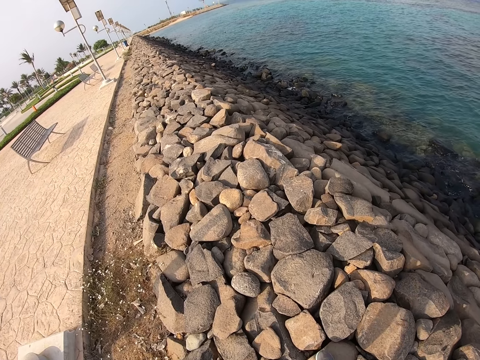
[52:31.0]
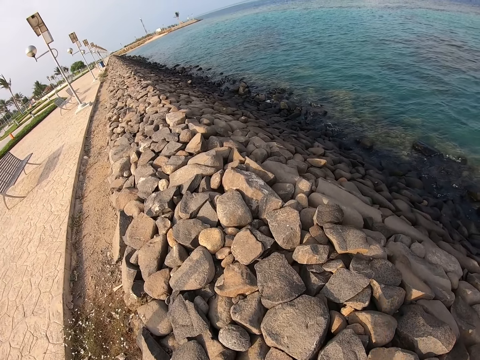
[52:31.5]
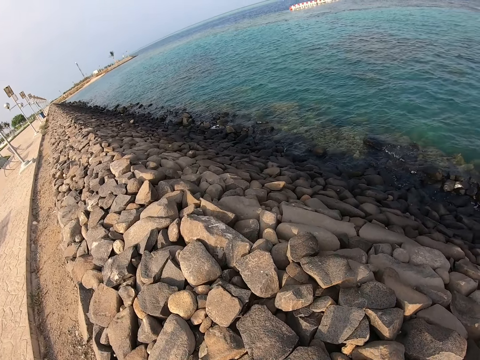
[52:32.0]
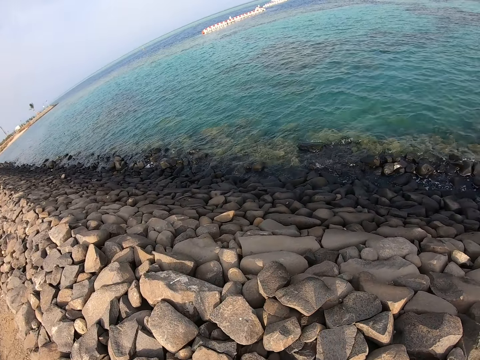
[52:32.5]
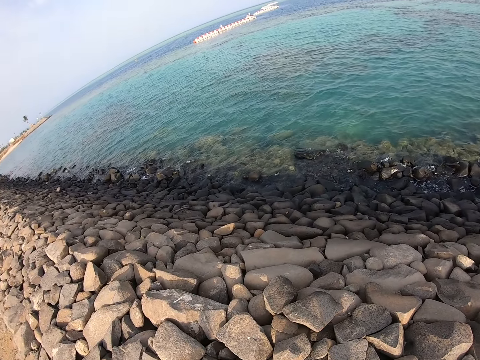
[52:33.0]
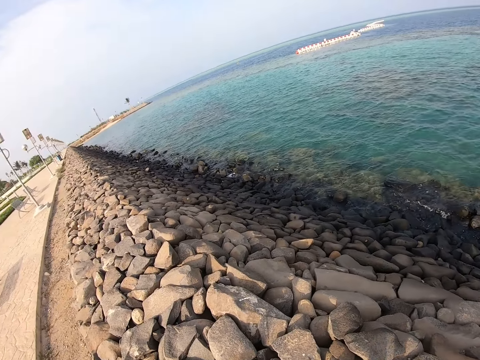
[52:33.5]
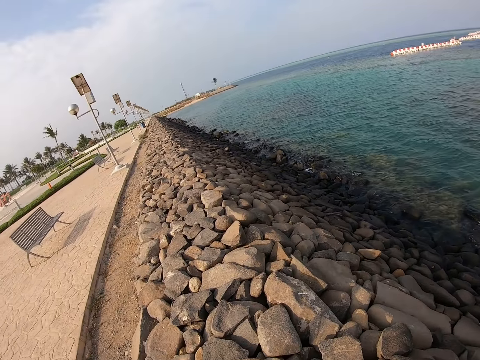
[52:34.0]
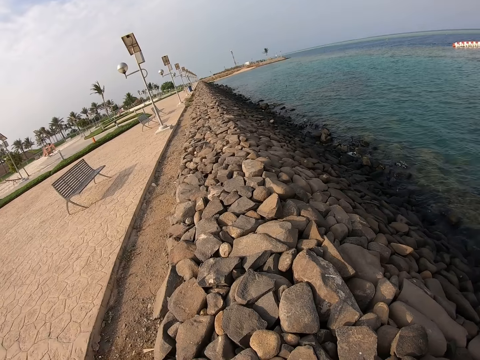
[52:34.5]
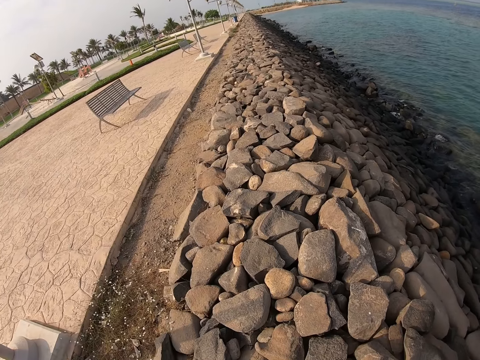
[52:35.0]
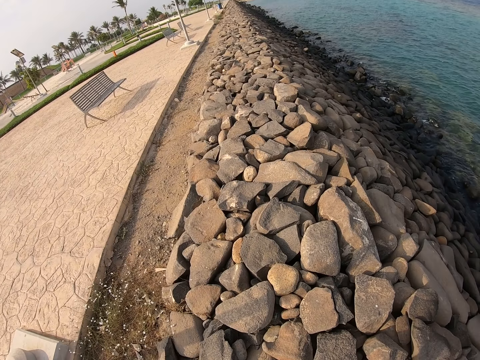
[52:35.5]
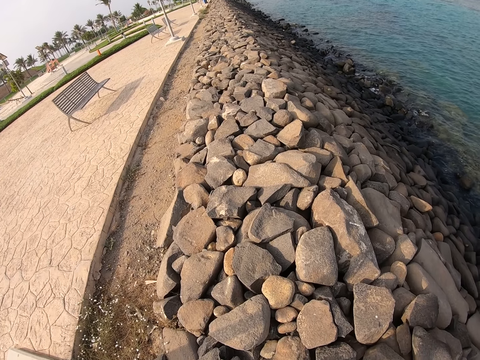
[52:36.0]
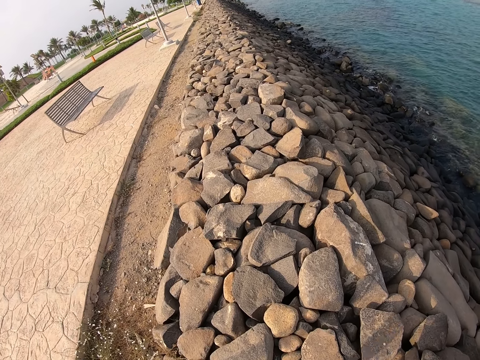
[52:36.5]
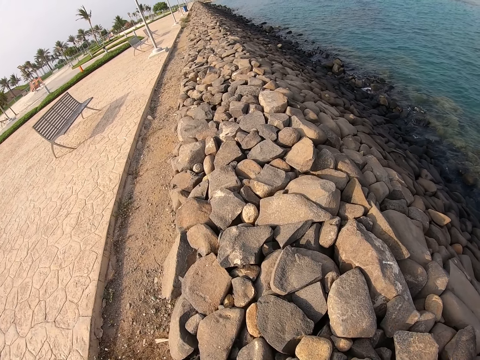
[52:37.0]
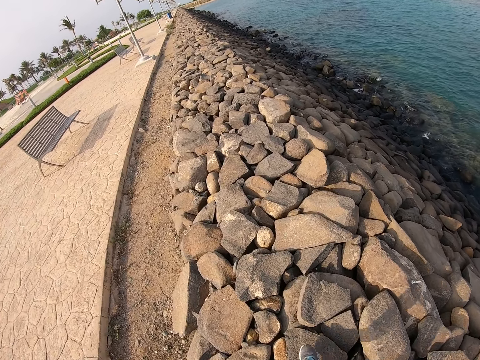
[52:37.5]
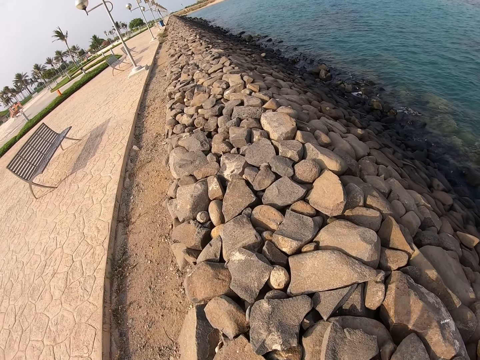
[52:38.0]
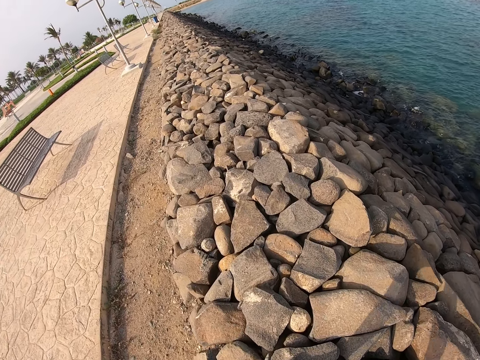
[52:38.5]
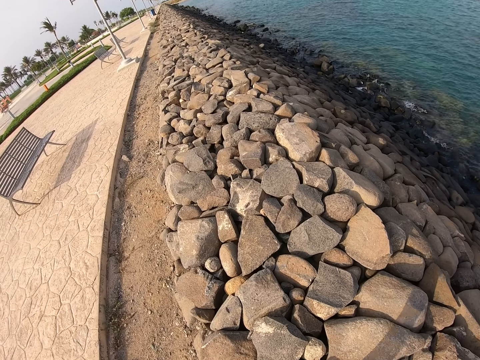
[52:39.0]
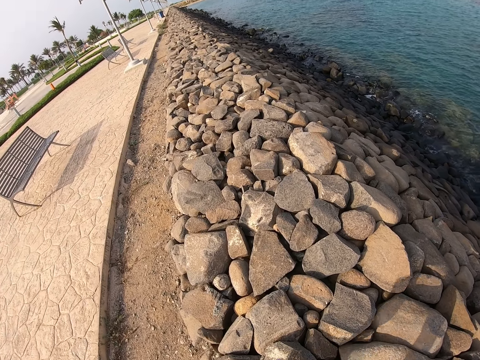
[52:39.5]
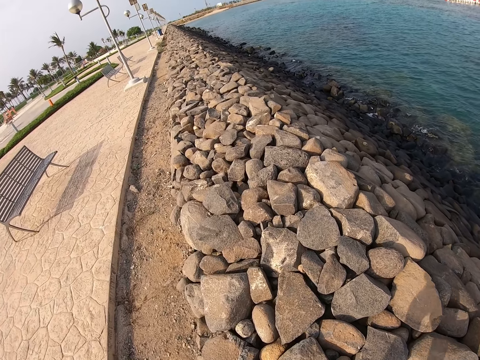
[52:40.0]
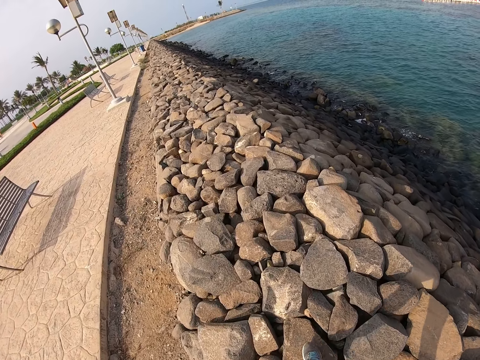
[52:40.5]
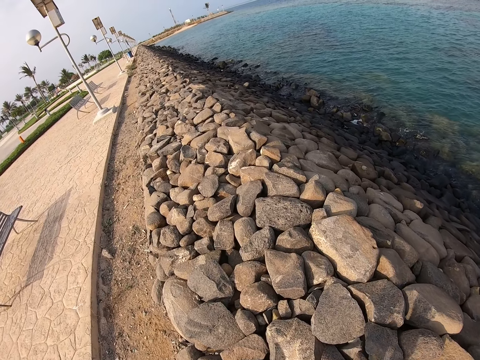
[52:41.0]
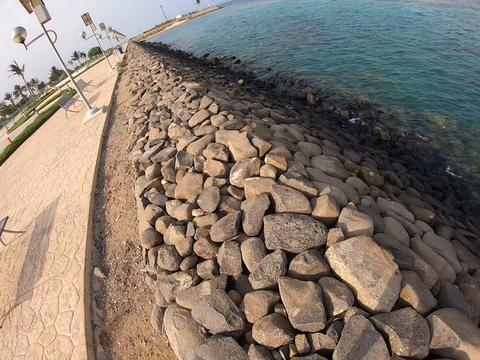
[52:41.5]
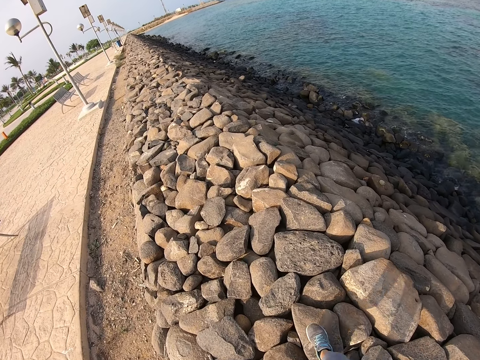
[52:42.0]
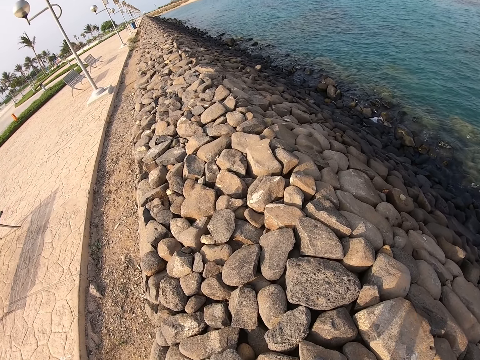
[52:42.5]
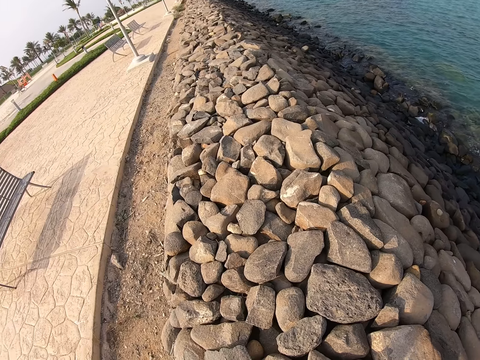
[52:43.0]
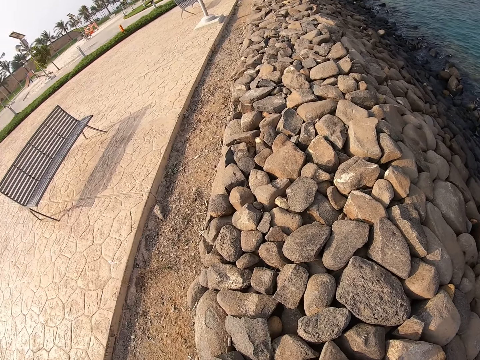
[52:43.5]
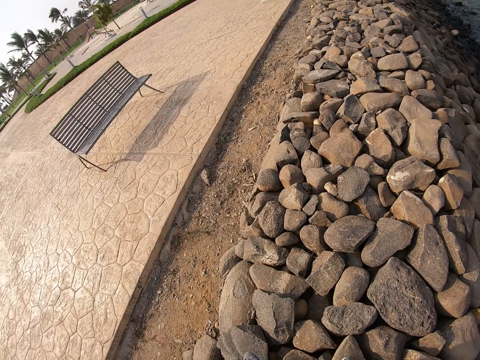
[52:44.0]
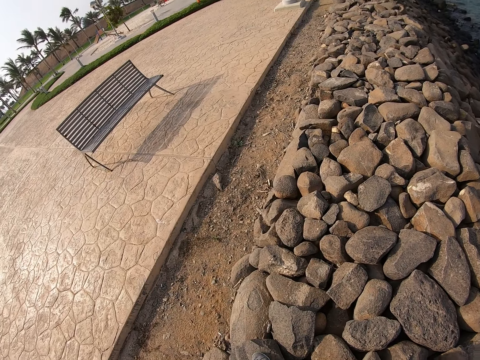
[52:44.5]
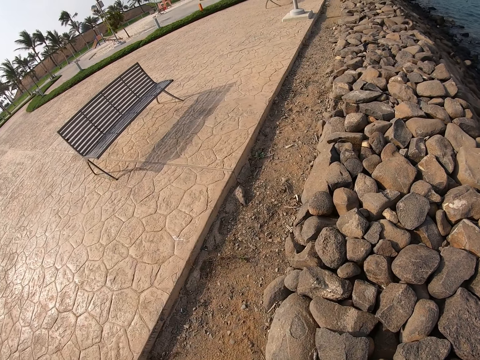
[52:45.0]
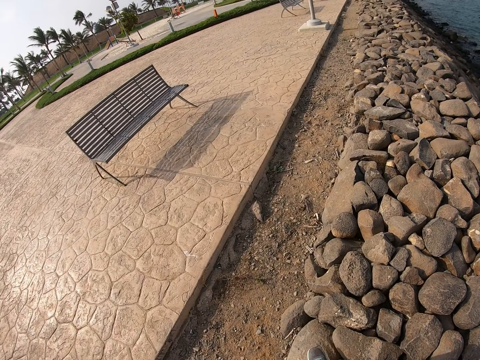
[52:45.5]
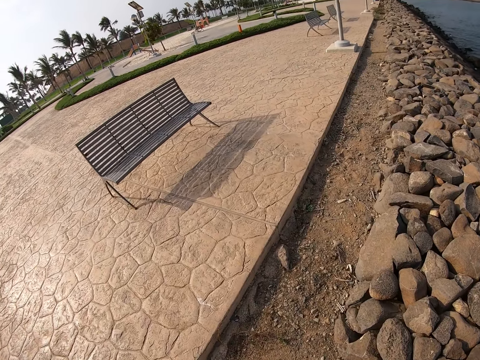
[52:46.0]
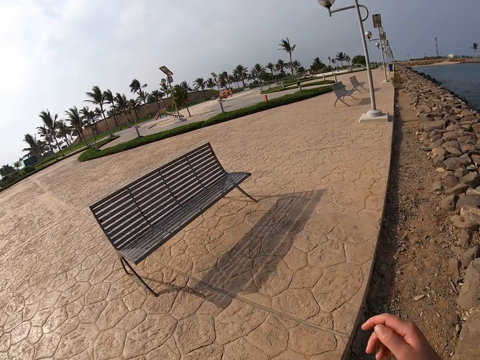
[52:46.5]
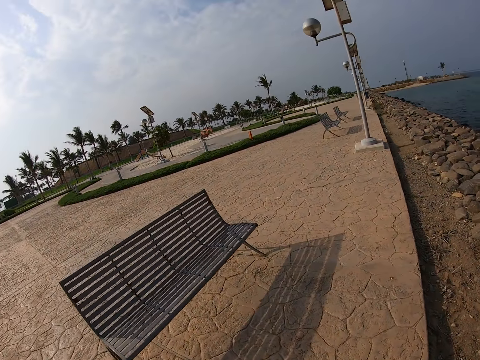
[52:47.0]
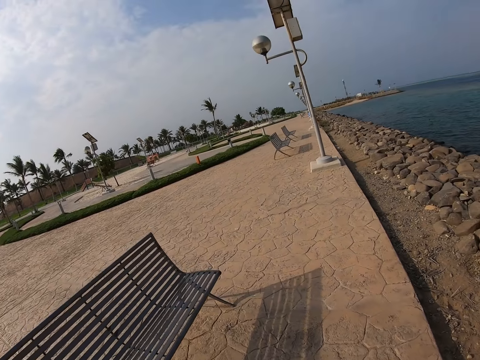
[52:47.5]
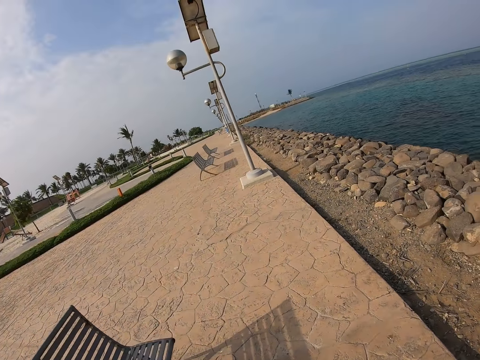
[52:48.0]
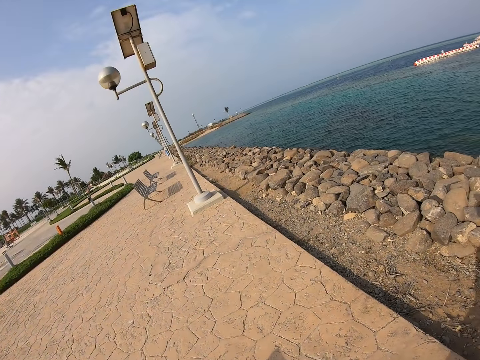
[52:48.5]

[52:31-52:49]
The camera wearer looks around the sea. They walk on the stones, walk around the compound, and walk on the pavements.

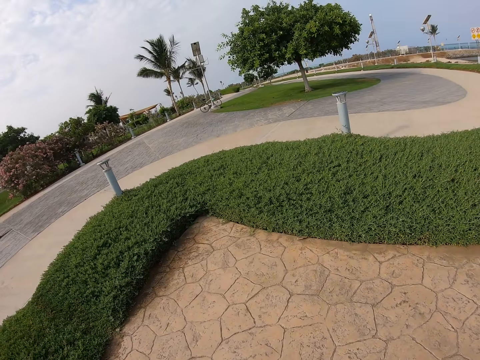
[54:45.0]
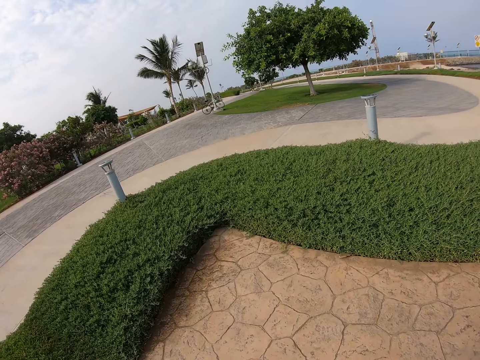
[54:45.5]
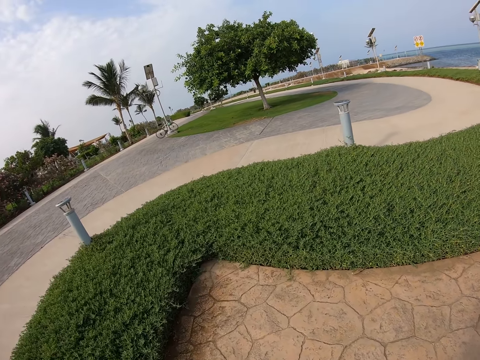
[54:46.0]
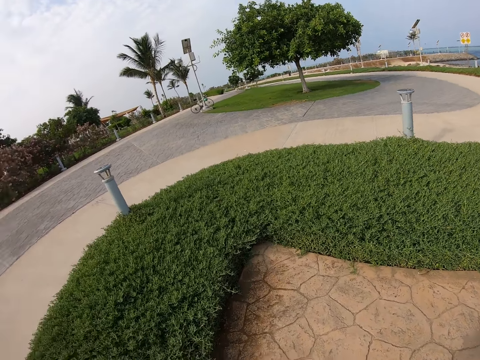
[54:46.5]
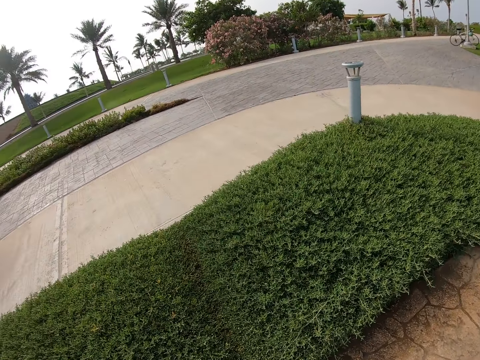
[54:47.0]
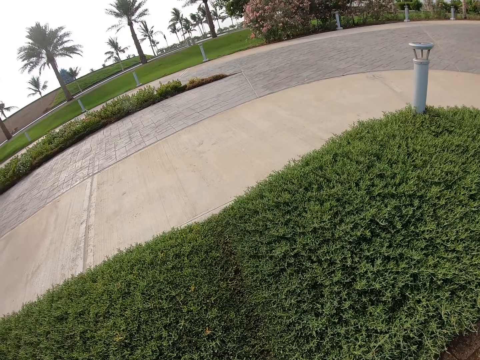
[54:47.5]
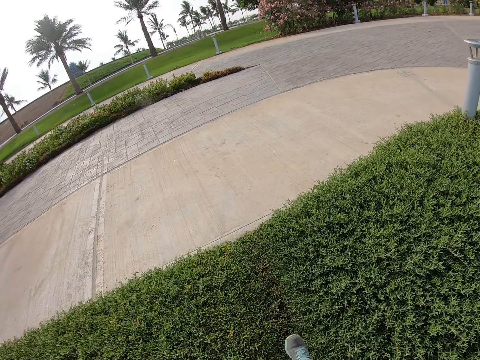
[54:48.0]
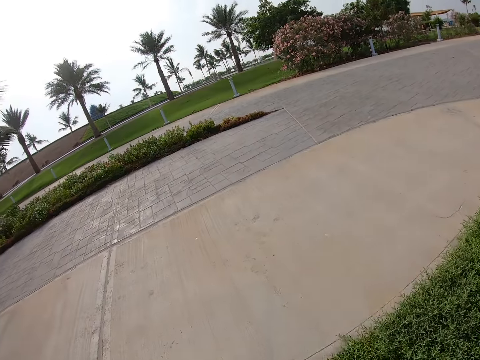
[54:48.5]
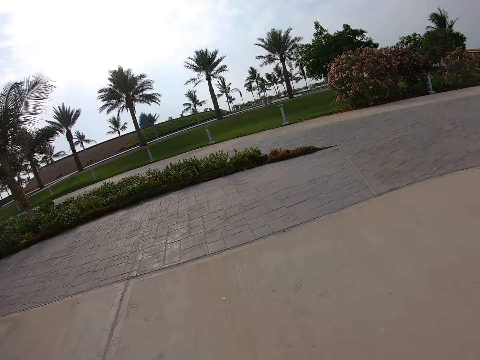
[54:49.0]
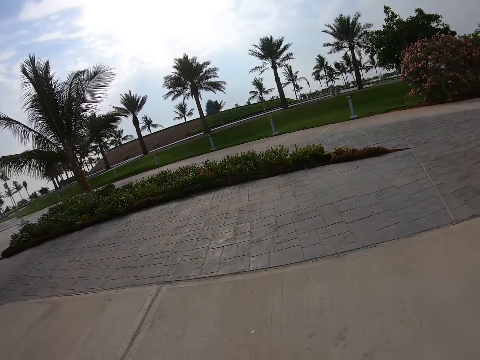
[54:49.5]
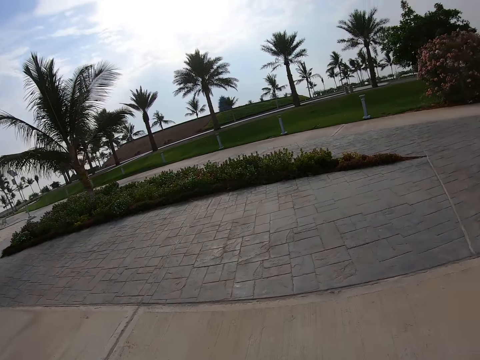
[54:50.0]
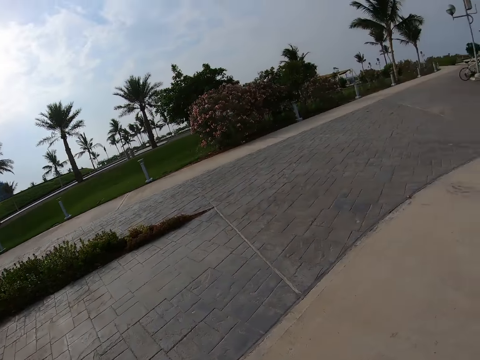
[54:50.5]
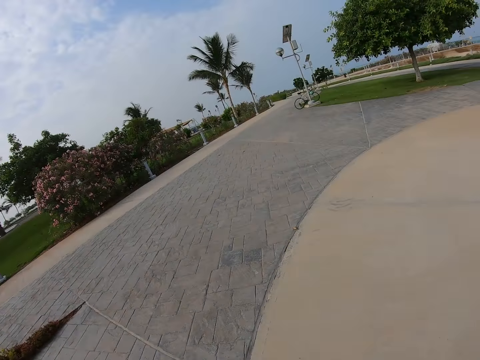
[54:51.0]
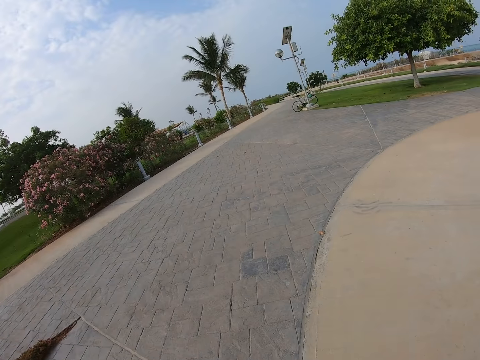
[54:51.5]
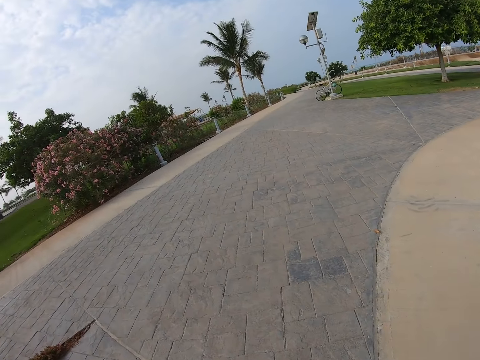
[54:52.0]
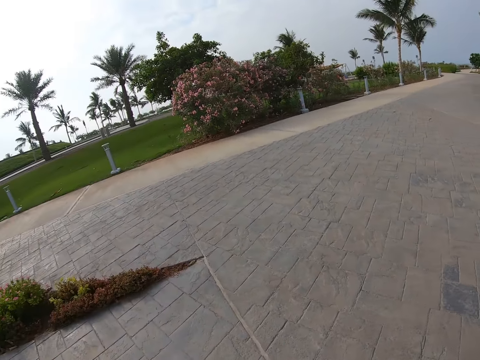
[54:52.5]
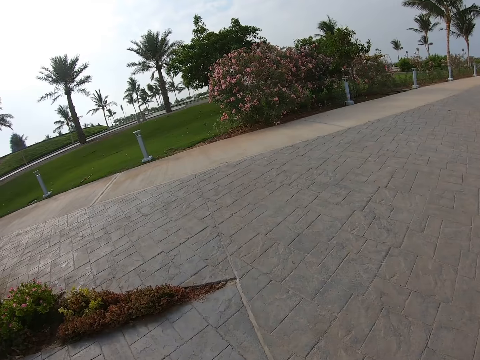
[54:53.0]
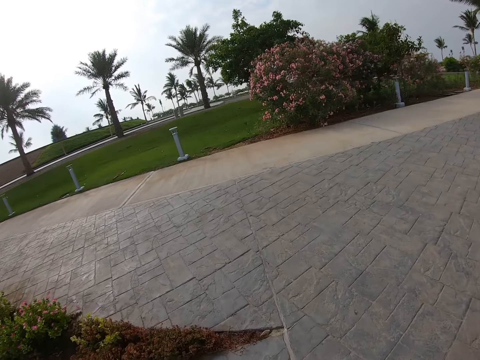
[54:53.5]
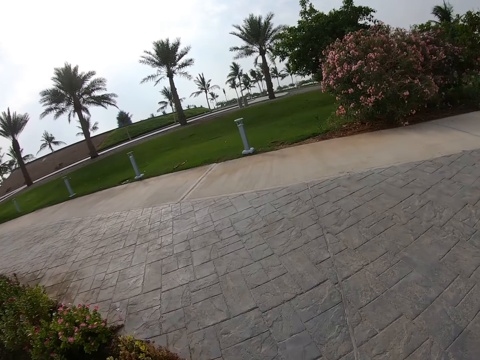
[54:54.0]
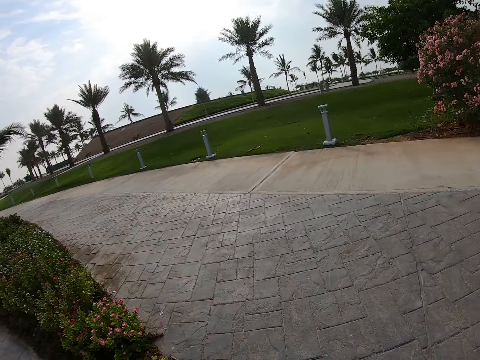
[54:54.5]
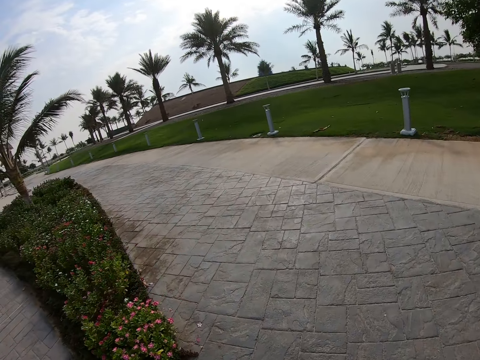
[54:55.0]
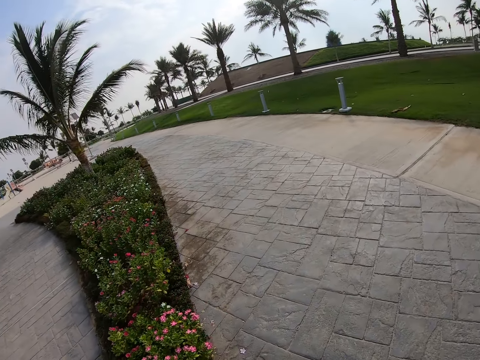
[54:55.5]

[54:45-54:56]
The camera wearer looks around the compound. They walk on the grass and walk on the pavements around the compound.
